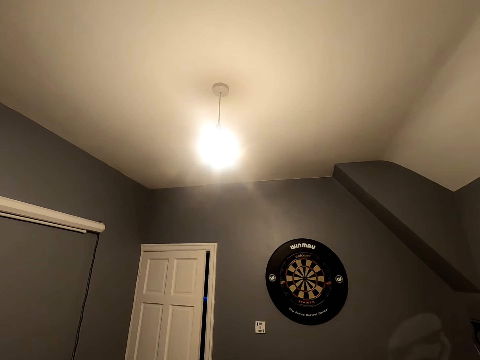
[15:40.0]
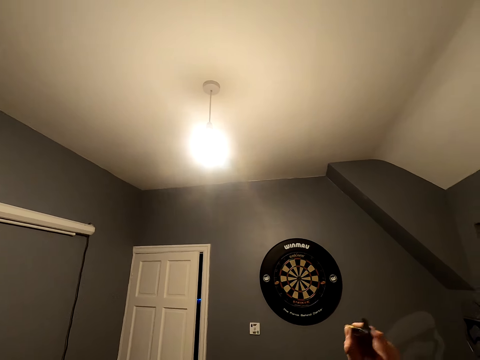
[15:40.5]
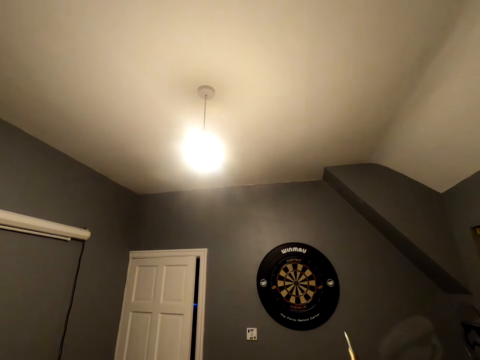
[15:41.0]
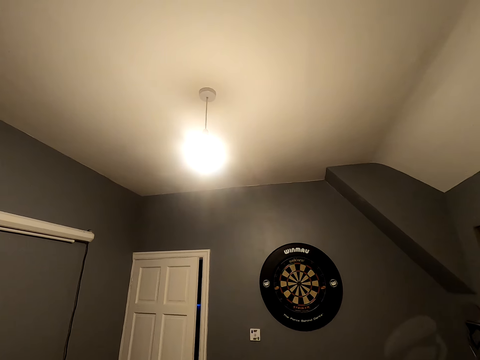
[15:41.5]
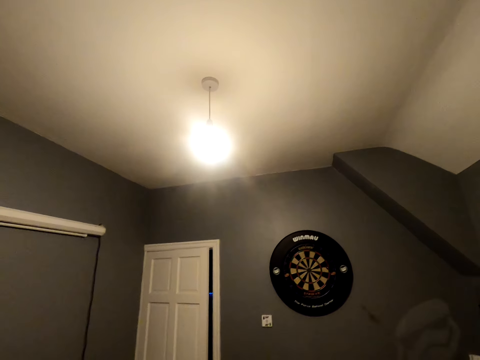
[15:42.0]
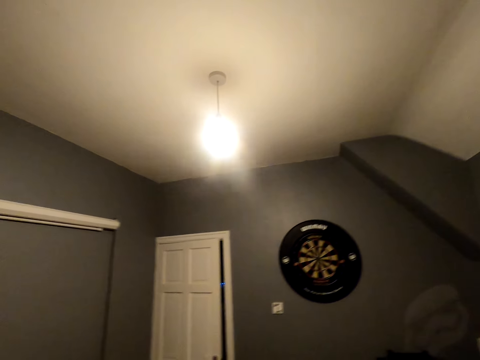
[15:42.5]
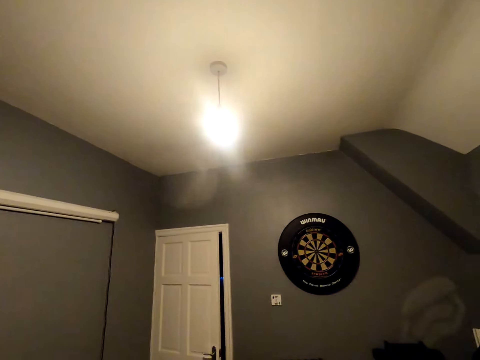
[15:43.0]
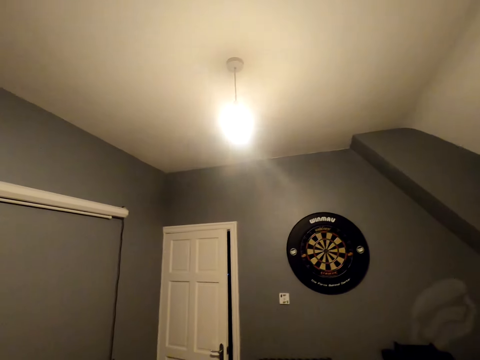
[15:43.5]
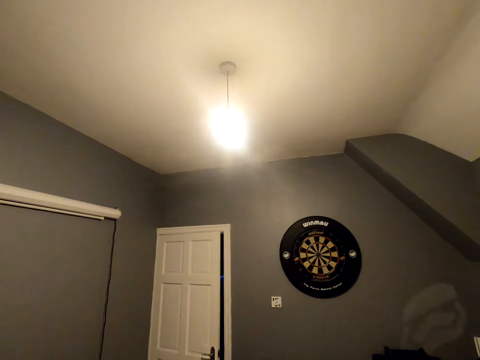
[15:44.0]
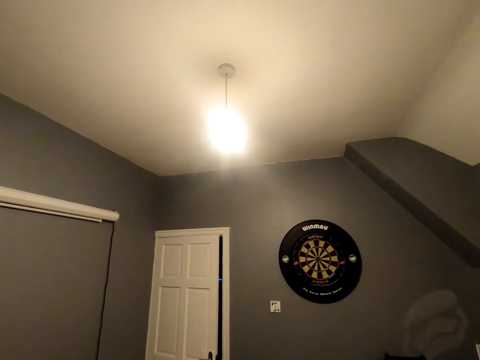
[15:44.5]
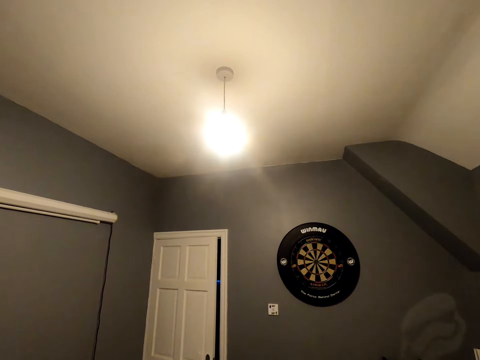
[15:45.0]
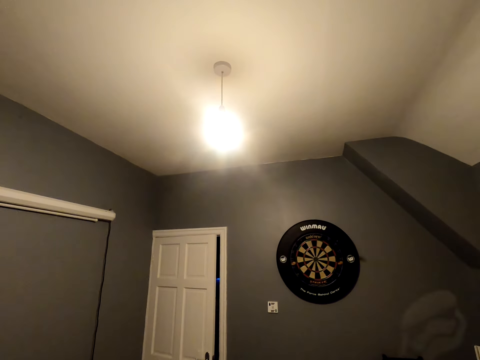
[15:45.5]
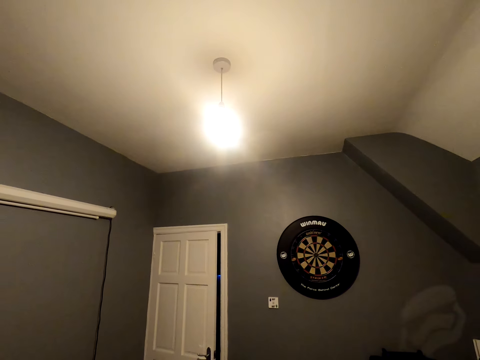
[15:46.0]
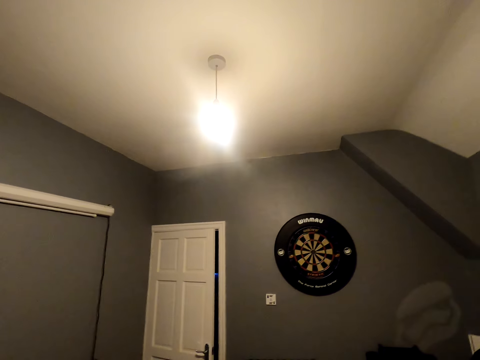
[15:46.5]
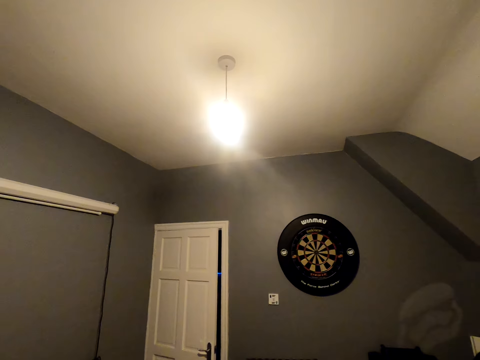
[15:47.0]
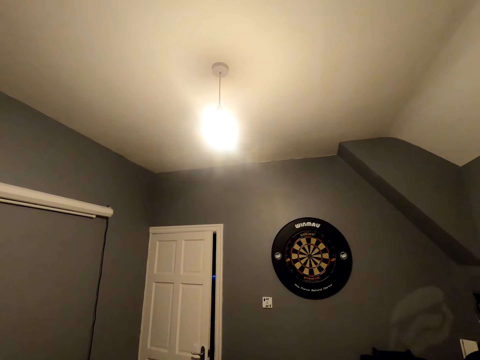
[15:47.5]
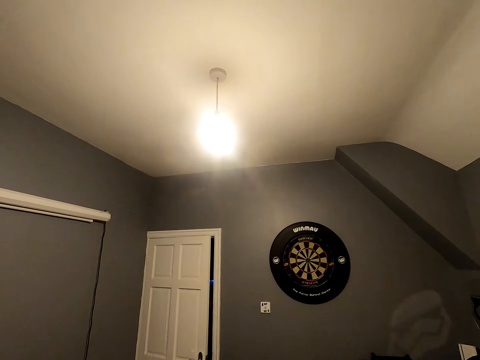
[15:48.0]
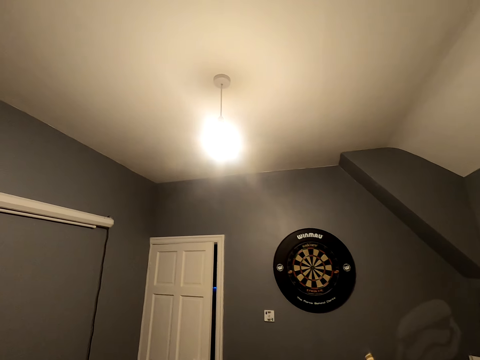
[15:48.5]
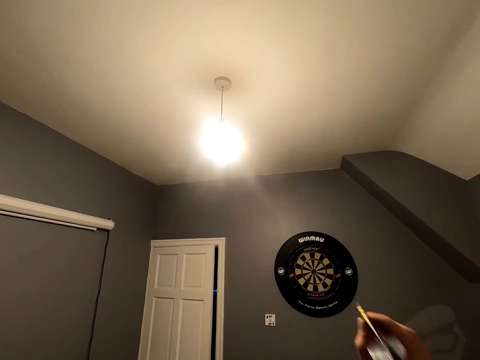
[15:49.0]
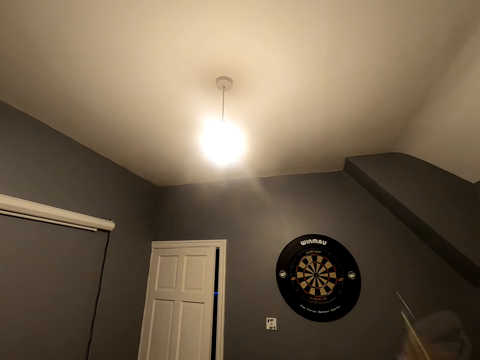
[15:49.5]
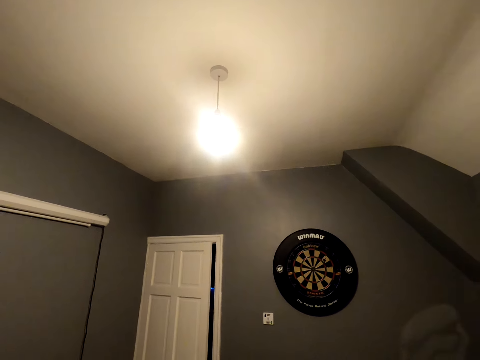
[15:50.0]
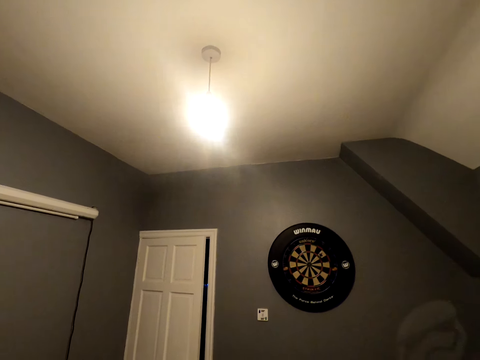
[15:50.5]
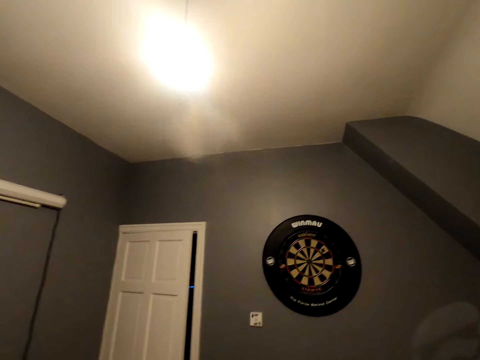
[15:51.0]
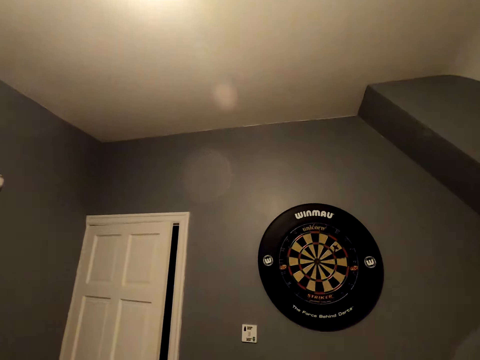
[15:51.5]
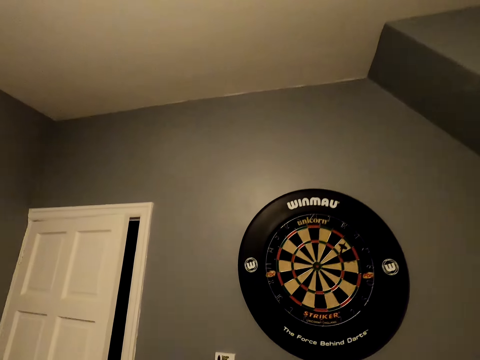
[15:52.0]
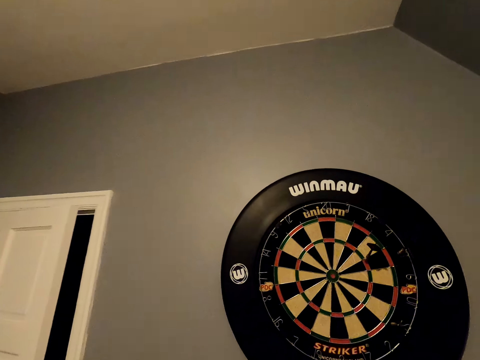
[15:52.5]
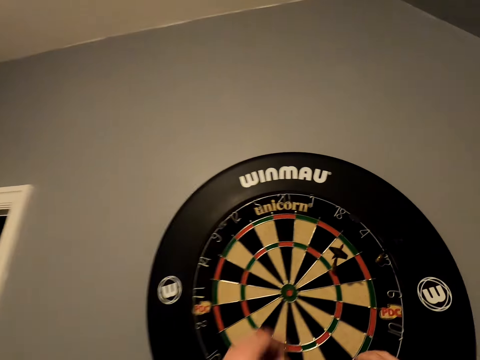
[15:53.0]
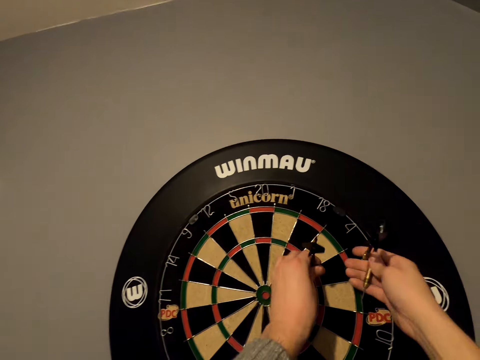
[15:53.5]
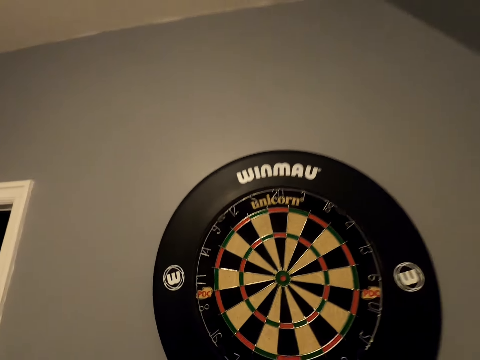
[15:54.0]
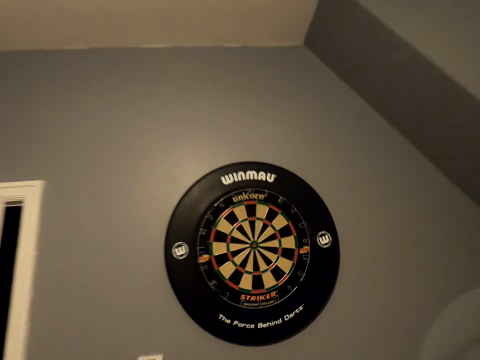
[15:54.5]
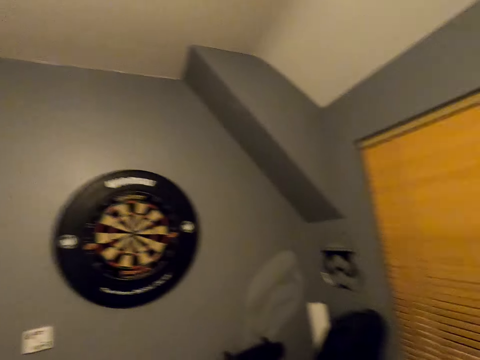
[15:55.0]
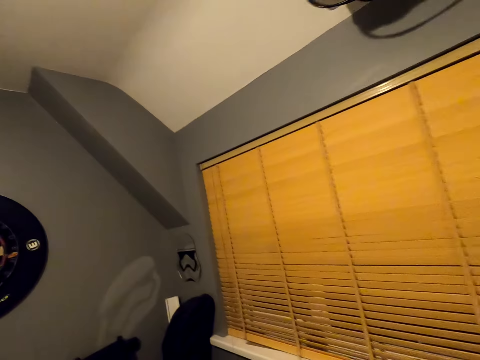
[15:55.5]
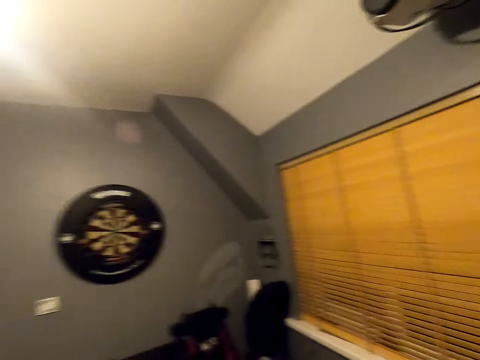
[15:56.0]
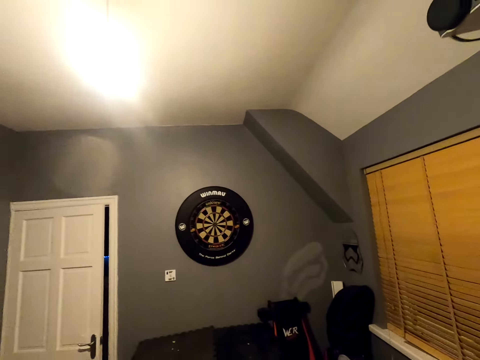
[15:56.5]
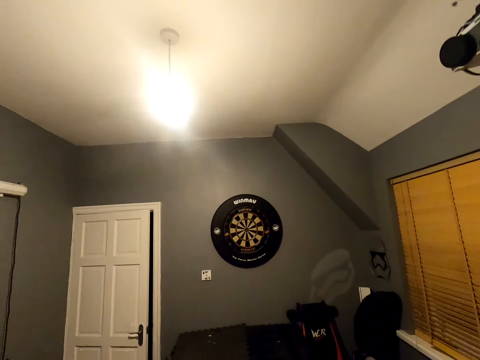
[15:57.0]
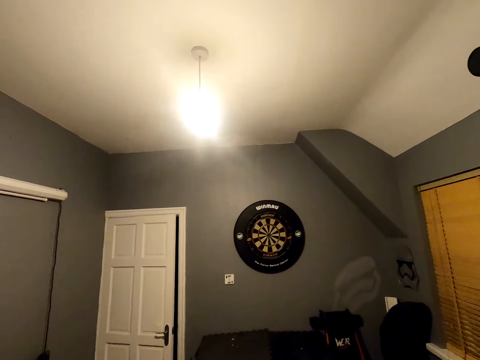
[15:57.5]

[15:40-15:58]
The camera wearer positions the dart. They throw the soft tip darts. They position the dart and throw the dart. They position the dart and throw the dart. They walk close to the dartboard. They pick up the soft tip darts from the dartboard. They walk in the room and move back.

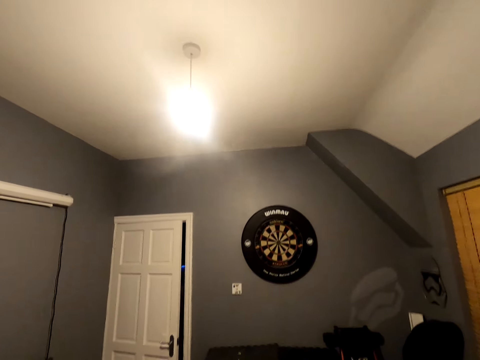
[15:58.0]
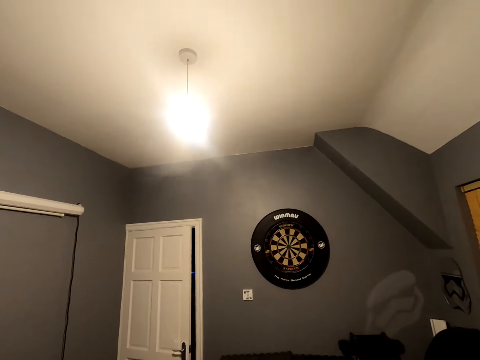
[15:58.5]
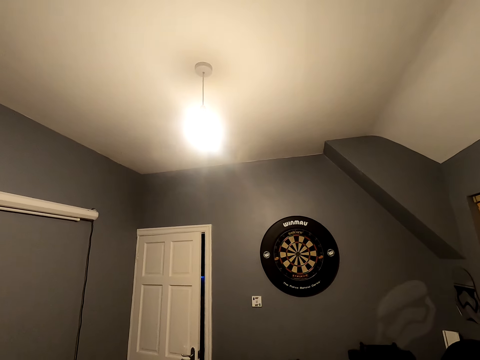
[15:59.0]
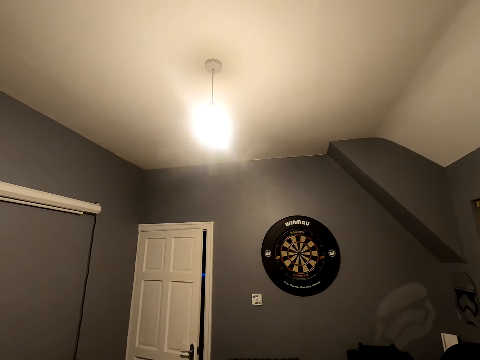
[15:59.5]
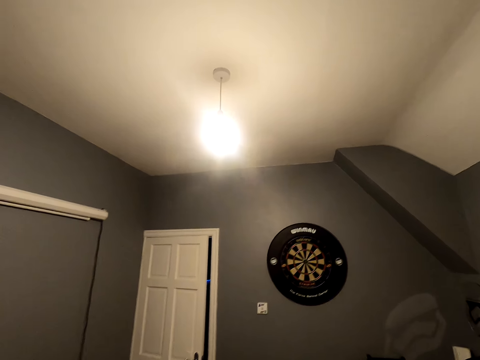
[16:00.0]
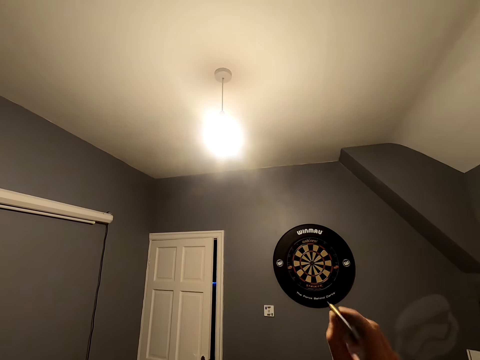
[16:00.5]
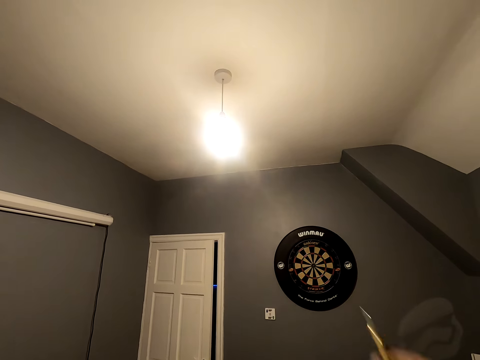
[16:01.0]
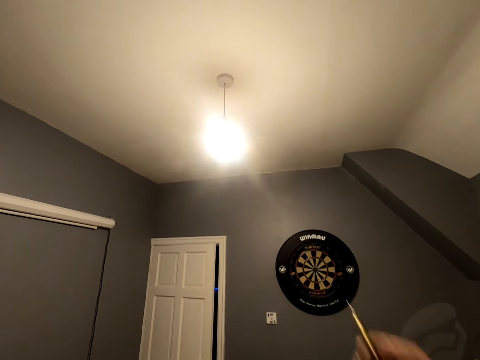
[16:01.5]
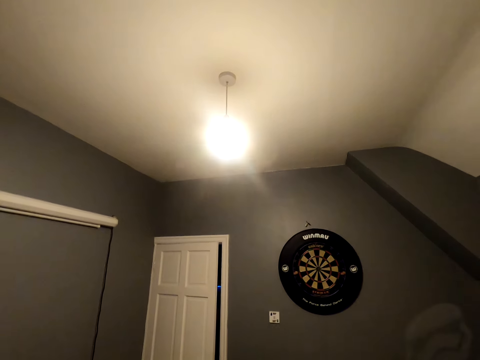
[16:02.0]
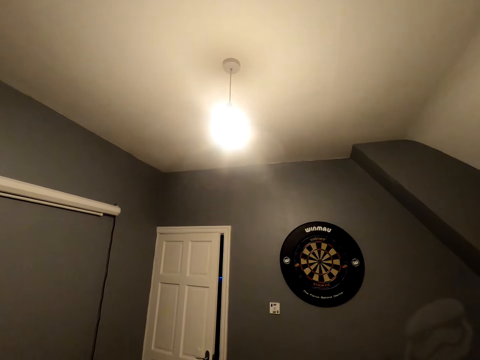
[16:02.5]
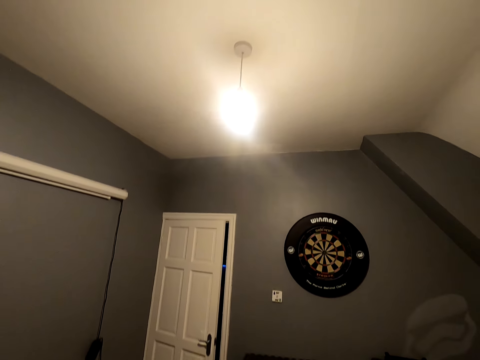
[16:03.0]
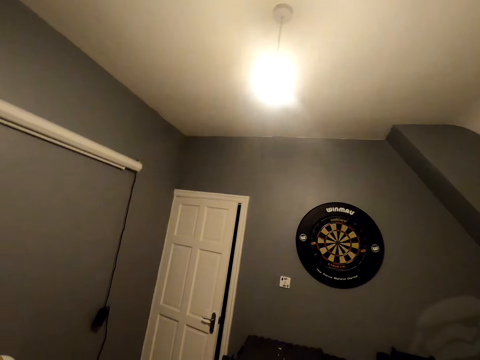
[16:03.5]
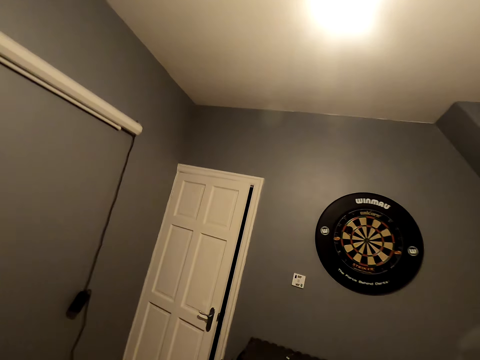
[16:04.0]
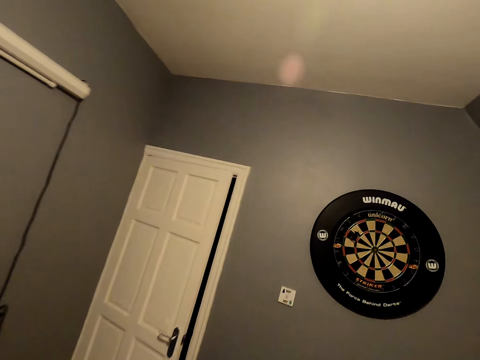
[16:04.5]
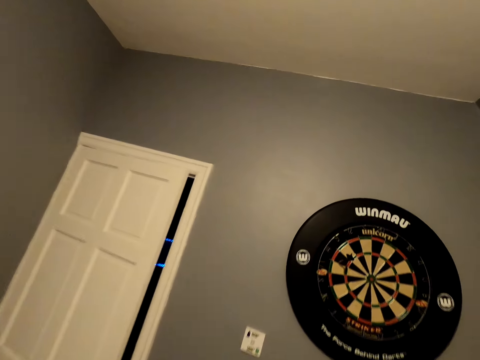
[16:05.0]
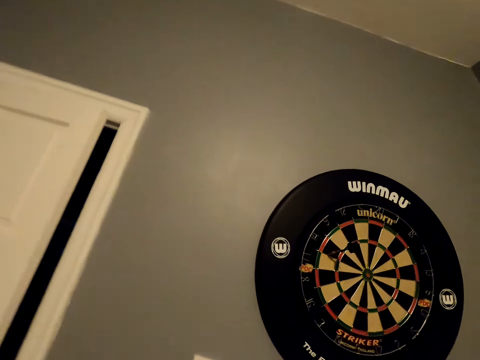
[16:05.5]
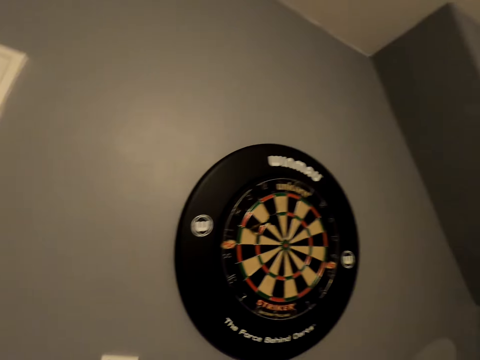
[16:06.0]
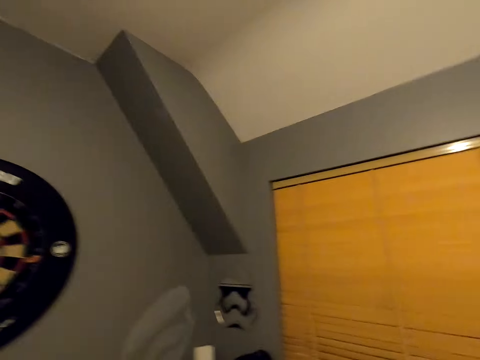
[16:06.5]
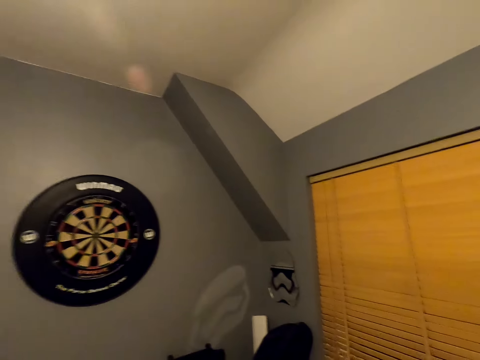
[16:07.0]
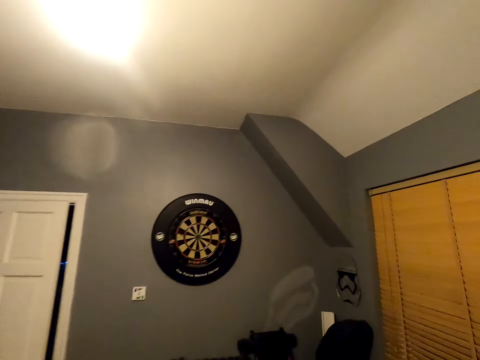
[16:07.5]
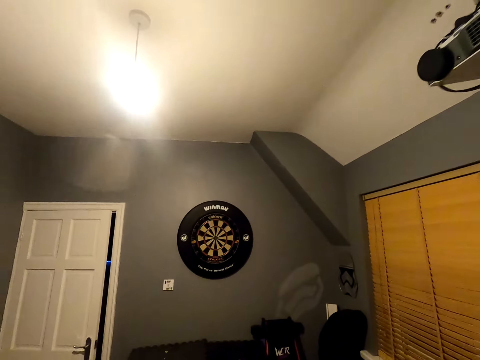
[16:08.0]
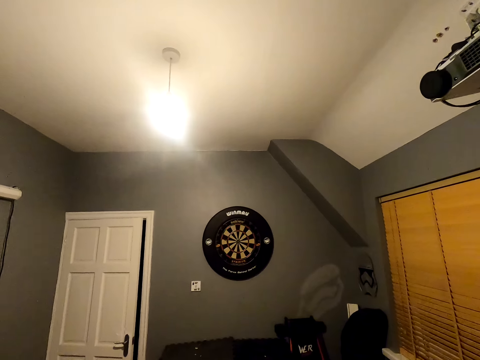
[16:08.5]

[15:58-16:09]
The camera wearer looks at the dartboard. They position the dart. They throw the soft tip darts. They walk close to the dartboard and move back.
